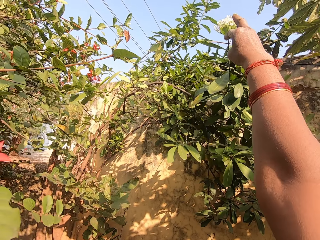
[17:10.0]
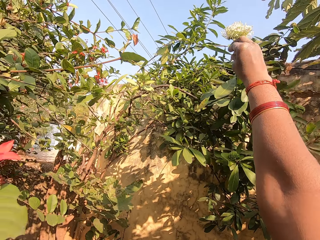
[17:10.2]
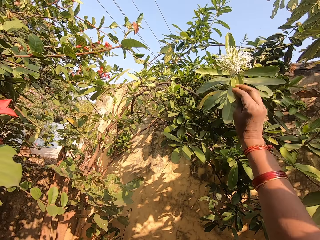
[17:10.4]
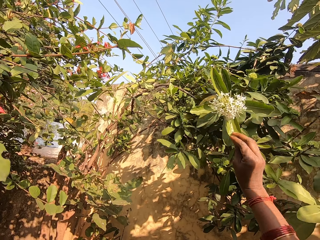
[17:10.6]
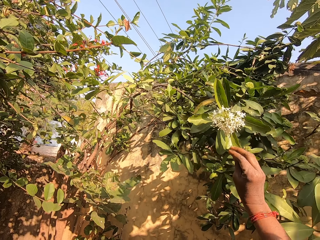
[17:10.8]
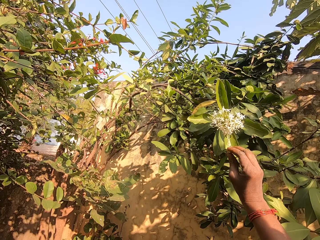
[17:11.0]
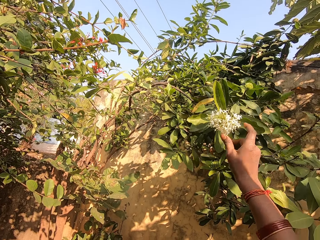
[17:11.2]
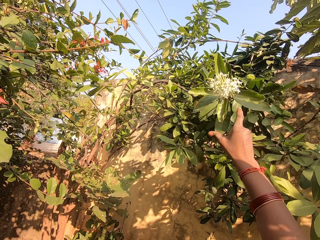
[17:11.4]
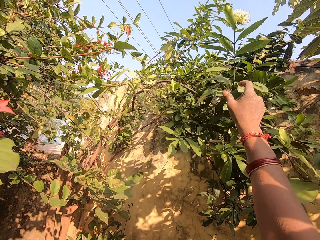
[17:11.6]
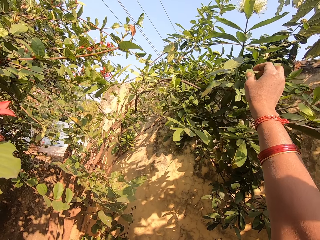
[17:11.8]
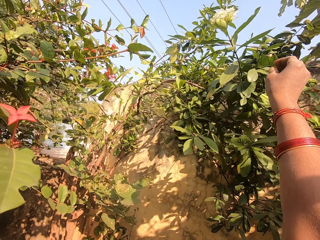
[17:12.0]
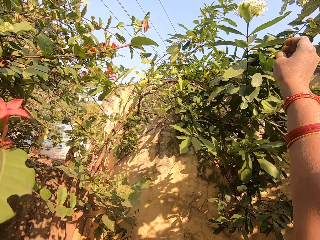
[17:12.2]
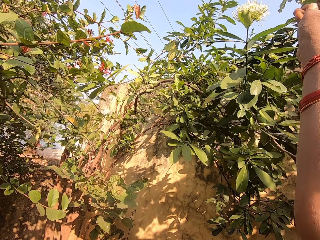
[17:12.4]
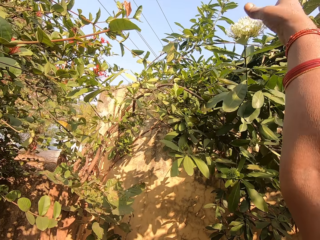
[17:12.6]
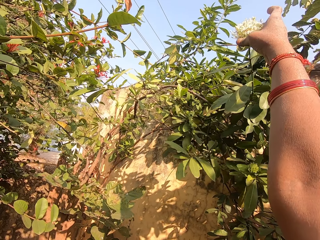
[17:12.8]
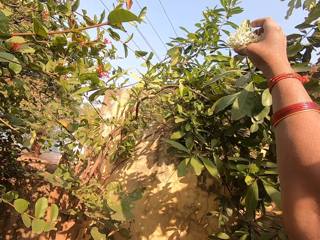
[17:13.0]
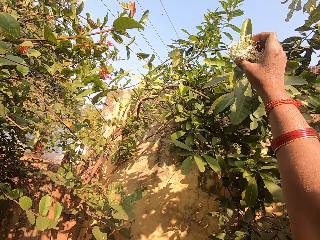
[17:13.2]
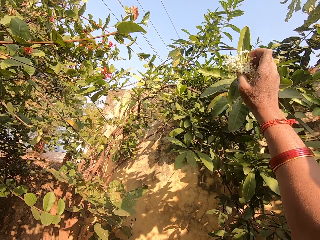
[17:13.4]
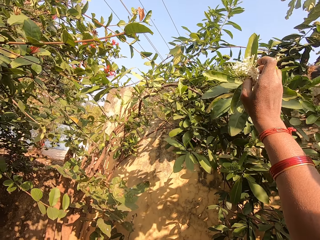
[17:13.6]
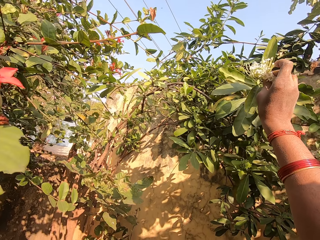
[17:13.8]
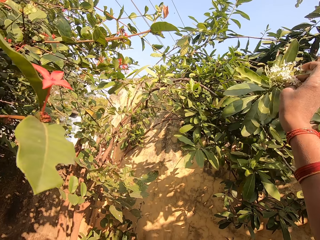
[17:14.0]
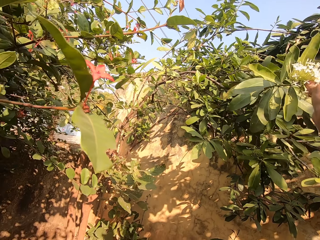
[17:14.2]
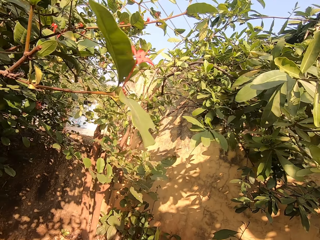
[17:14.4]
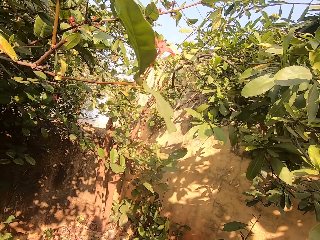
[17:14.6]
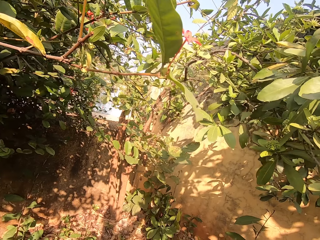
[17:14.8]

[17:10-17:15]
The camera wearer removes the flower.

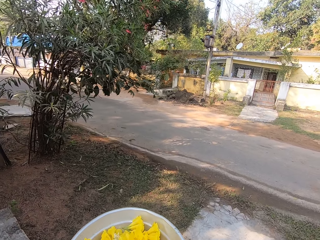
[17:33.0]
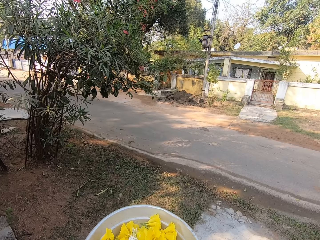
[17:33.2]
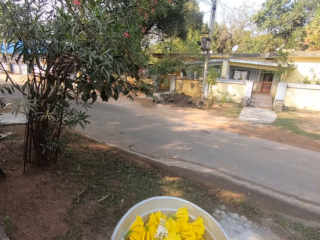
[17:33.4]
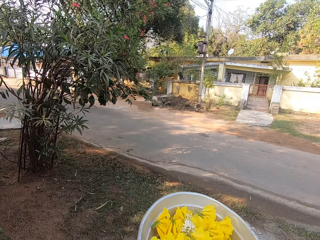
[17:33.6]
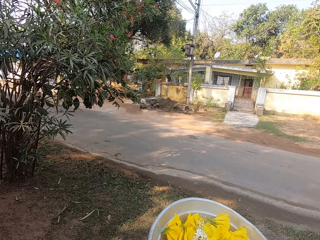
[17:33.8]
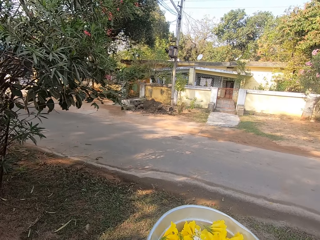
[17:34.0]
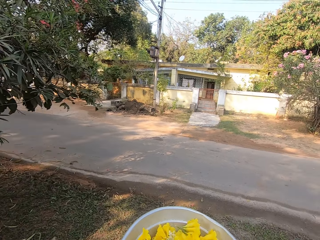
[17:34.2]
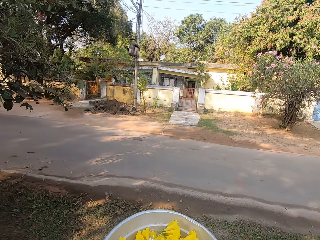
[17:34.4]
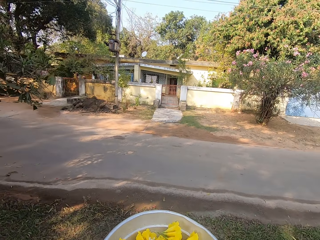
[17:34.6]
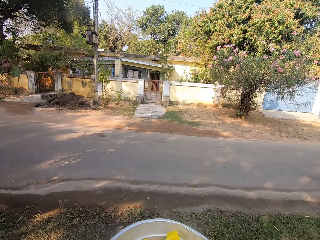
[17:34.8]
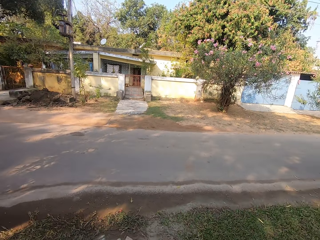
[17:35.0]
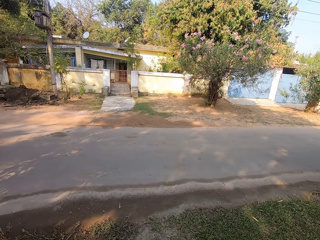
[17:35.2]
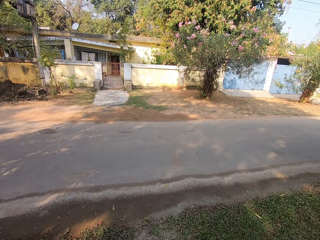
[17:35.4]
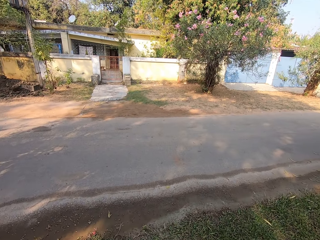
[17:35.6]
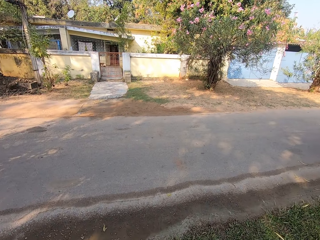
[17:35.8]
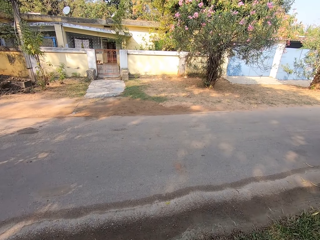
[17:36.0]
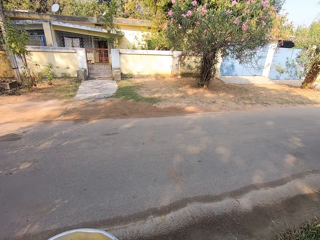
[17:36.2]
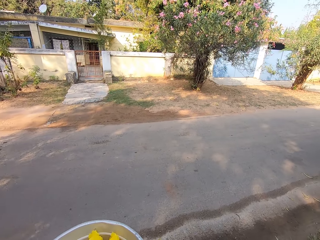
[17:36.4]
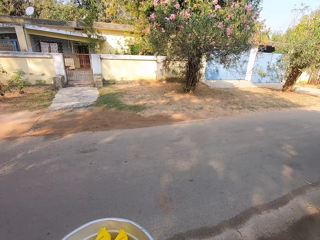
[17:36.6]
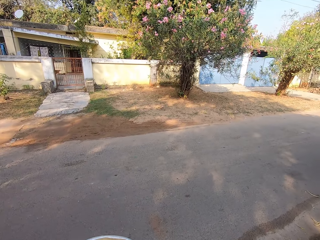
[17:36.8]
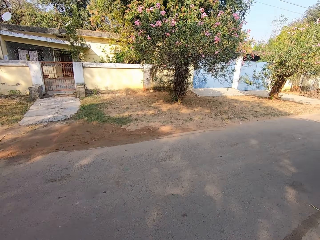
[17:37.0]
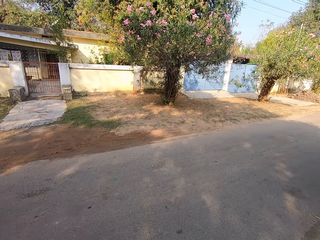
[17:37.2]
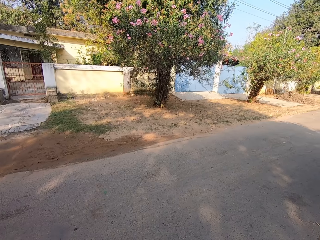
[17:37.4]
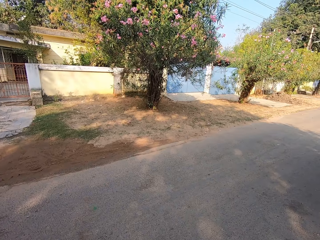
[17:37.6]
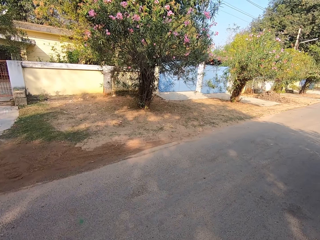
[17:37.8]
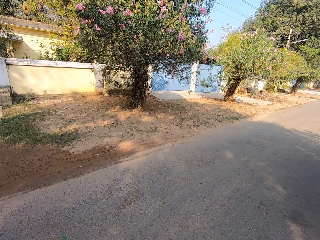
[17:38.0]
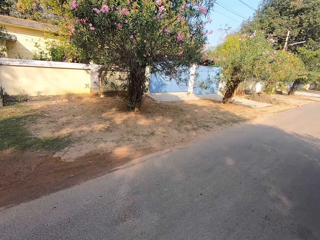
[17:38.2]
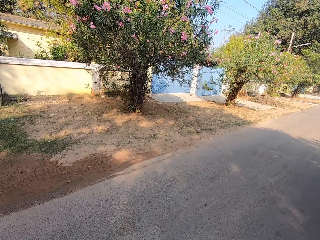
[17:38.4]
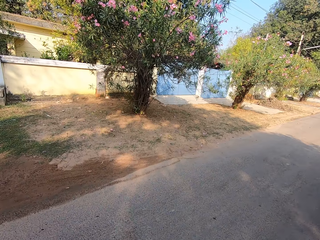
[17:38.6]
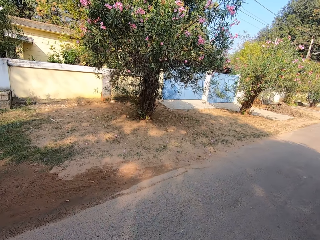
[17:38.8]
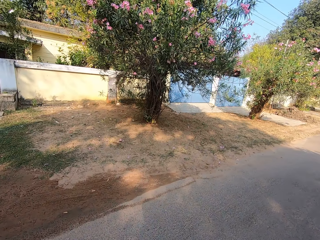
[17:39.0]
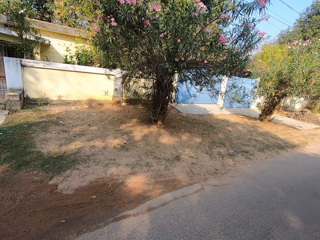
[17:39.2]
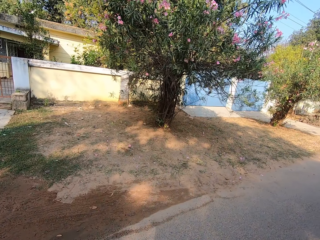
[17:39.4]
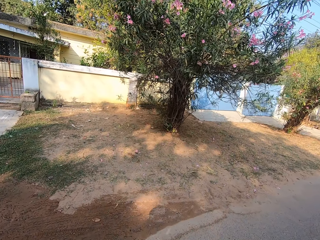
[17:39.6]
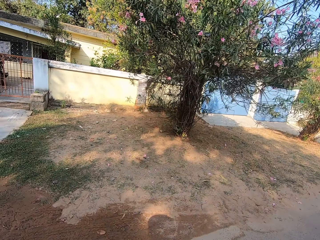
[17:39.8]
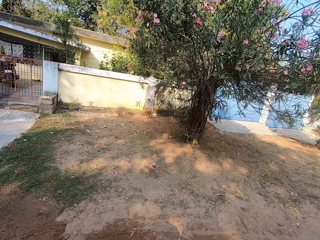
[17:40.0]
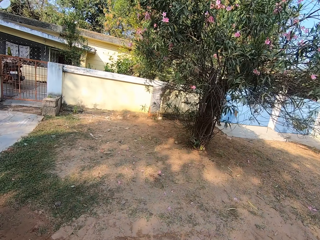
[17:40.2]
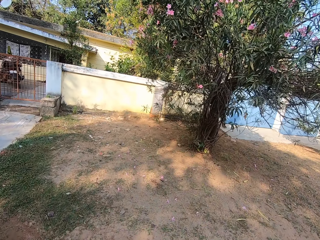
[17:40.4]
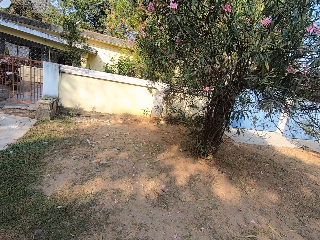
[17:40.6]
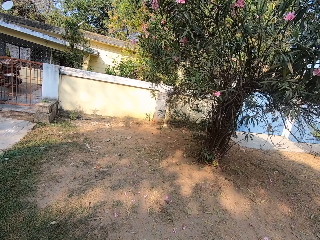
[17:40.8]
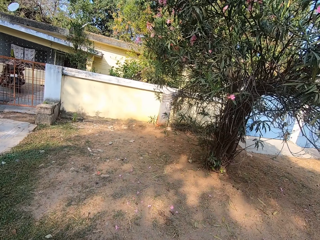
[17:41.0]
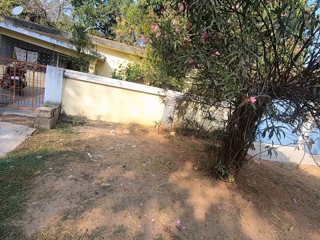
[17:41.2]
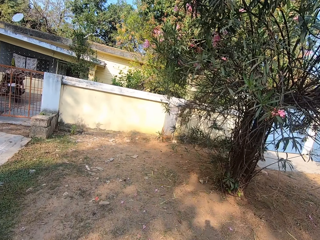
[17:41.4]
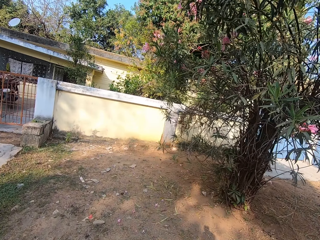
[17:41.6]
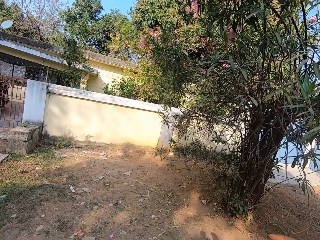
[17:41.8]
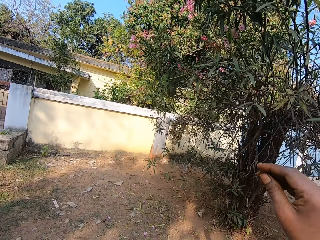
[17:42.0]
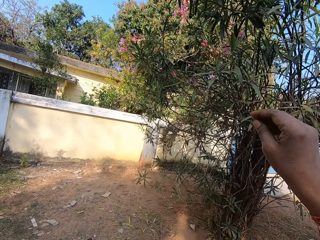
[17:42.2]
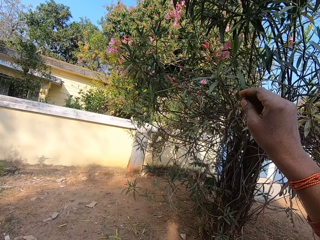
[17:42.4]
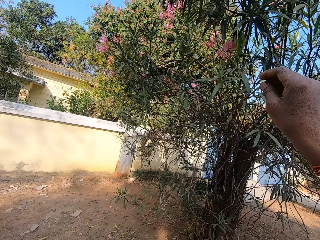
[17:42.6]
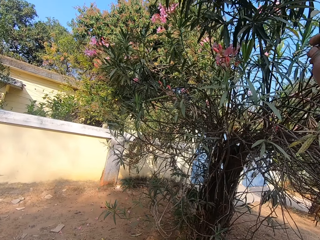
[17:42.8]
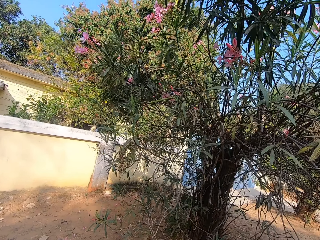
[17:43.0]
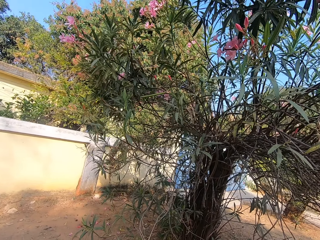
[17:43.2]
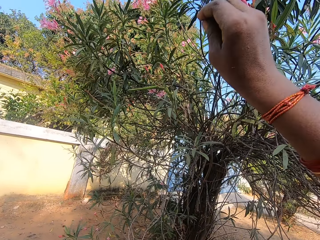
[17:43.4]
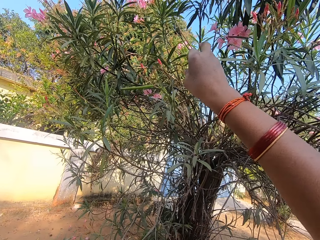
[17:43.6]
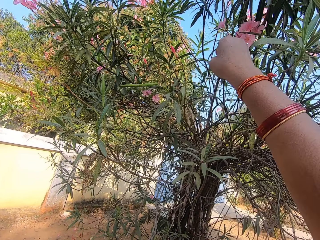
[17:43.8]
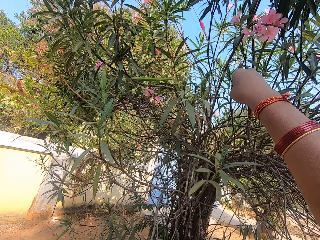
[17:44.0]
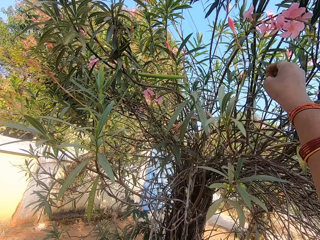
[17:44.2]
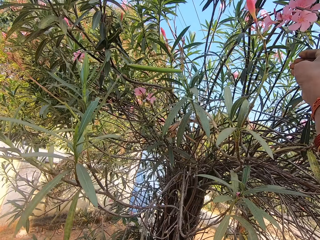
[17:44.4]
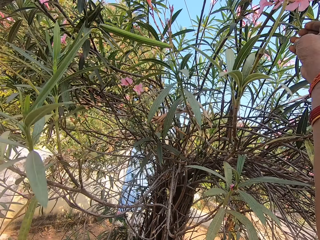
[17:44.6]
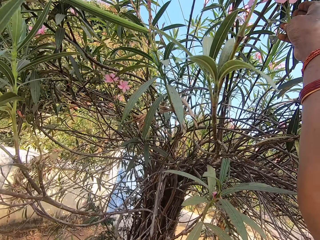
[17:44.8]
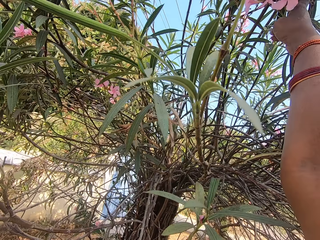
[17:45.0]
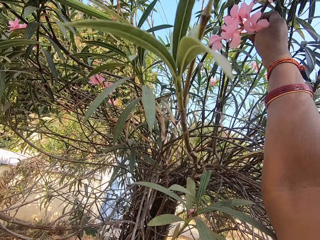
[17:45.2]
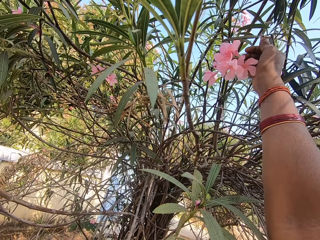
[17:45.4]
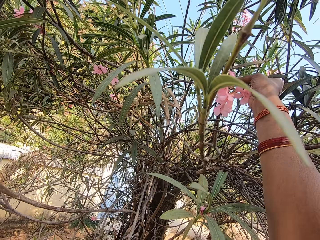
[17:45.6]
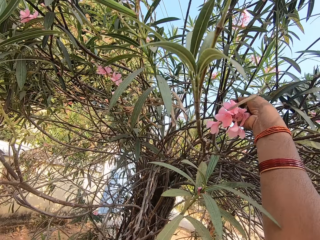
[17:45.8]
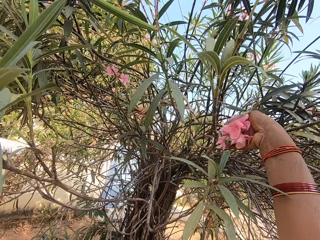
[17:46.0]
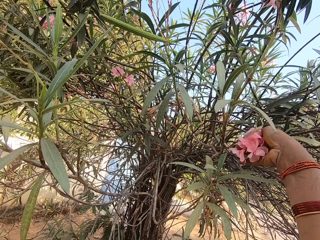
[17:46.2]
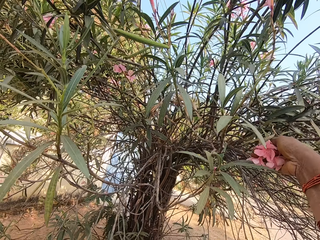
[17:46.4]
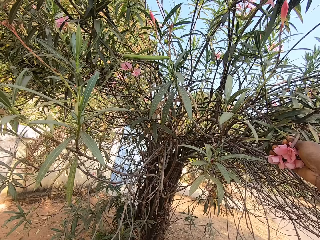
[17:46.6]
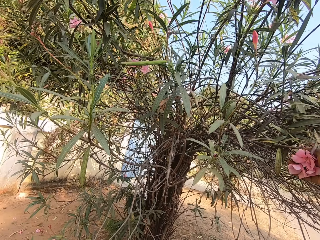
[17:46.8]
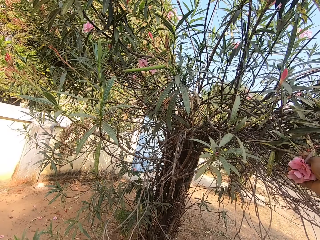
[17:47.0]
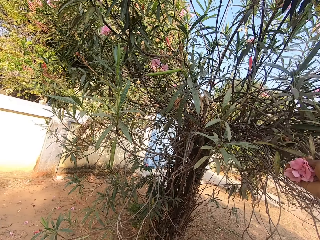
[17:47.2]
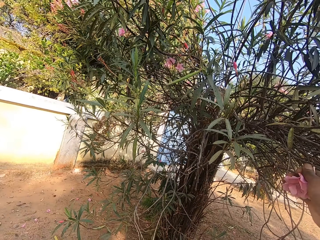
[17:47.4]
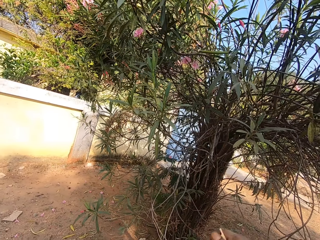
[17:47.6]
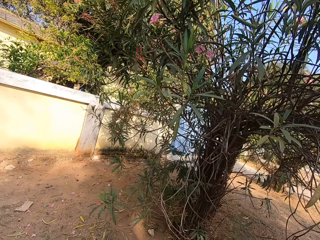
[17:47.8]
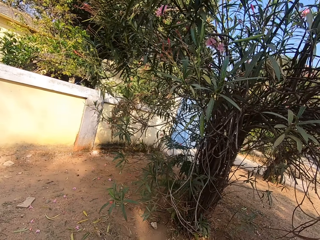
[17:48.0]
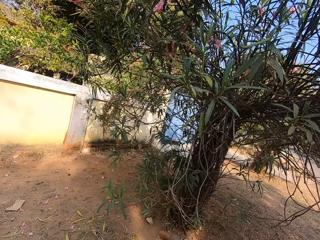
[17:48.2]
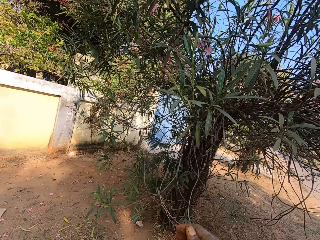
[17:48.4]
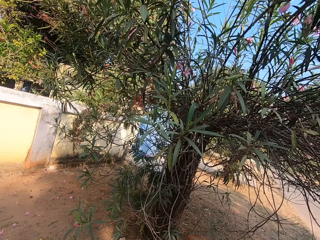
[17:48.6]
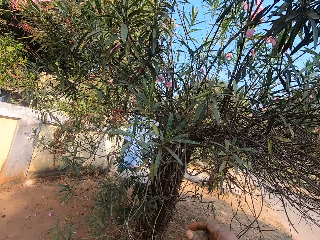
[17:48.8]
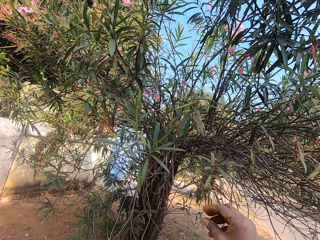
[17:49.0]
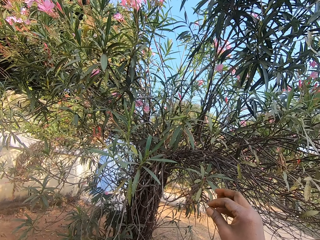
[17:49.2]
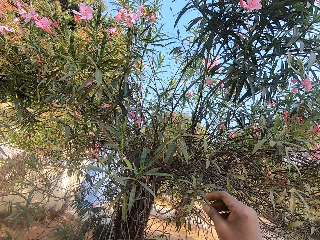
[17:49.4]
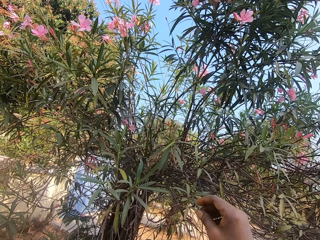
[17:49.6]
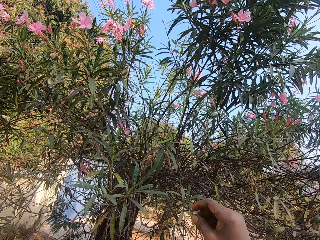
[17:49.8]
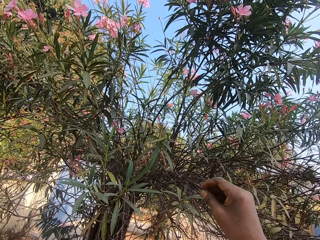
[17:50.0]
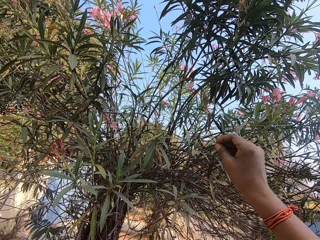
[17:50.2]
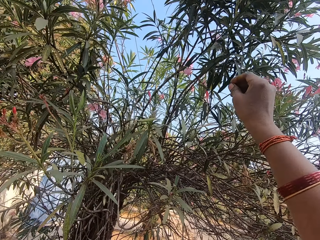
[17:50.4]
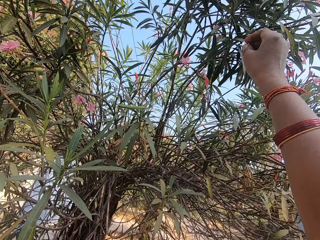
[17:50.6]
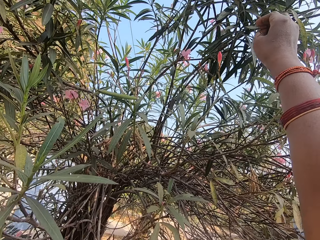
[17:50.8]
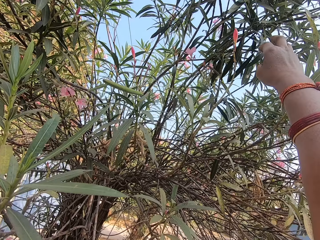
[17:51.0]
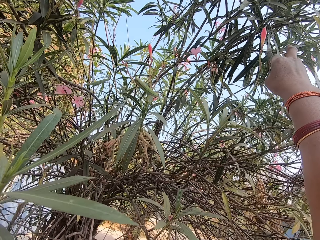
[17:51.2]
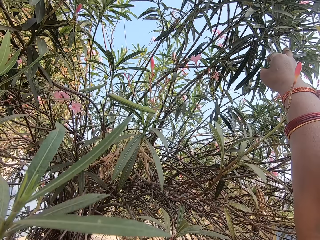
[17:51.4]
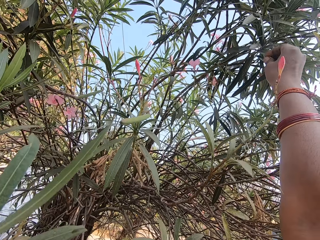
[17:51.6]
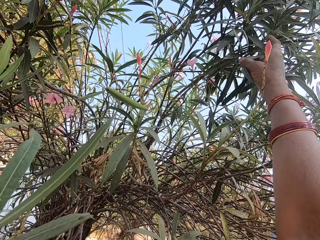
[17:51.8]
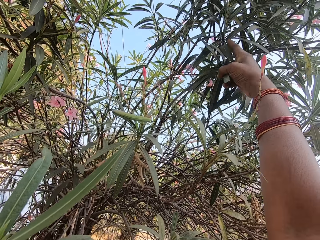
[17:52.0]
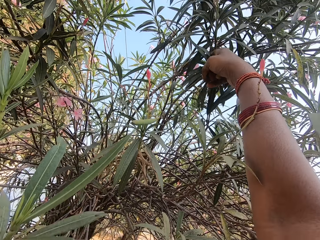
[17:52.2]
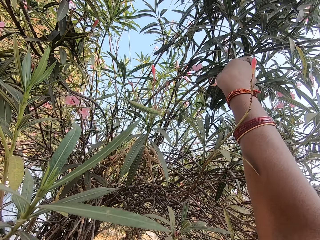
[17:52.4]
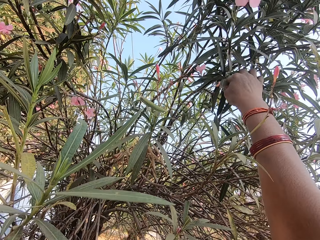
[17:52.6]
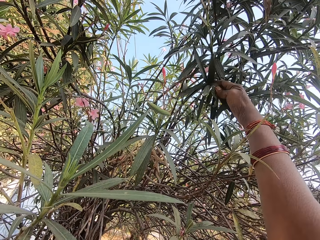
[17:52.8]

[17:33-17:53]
The camera wearer moves around. He crosses the road and walks towards another tree alongside the road. He removes the flower. He plucks another flower with his other hand and drops the flower in the basin in his other hand. He pulls the branch.
